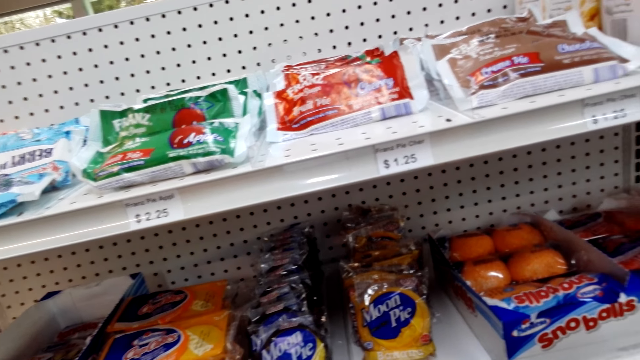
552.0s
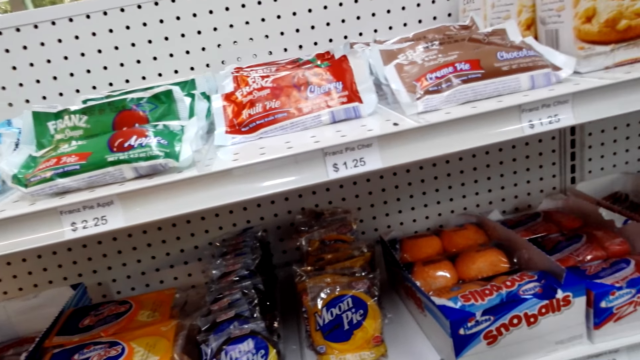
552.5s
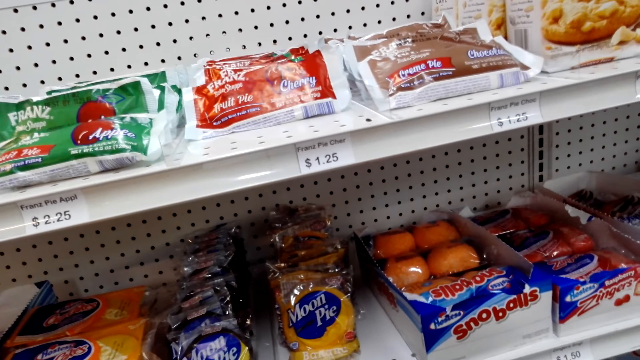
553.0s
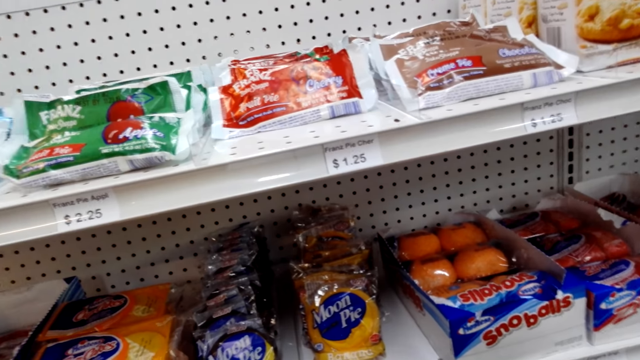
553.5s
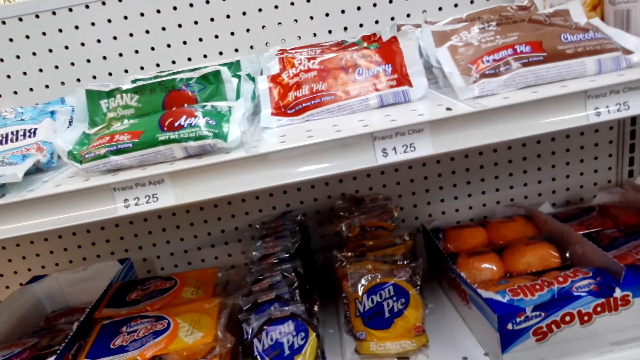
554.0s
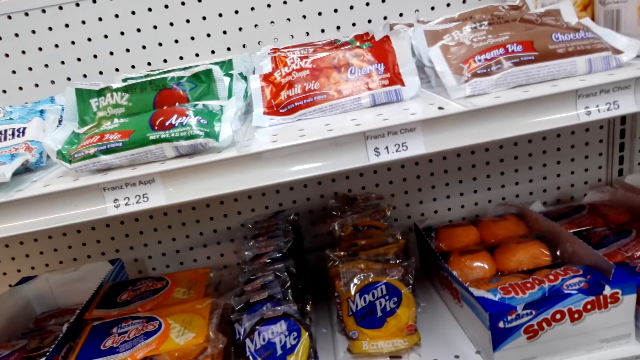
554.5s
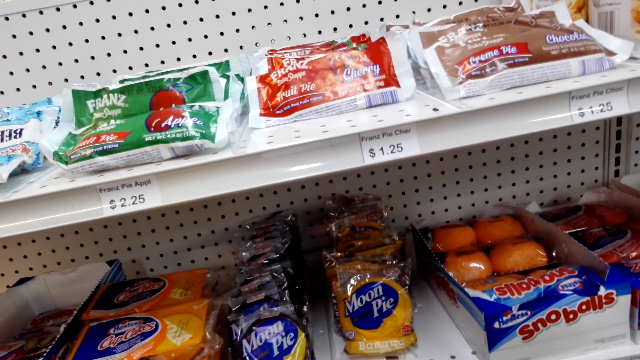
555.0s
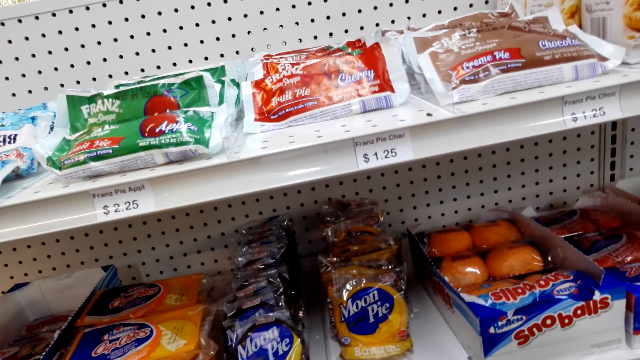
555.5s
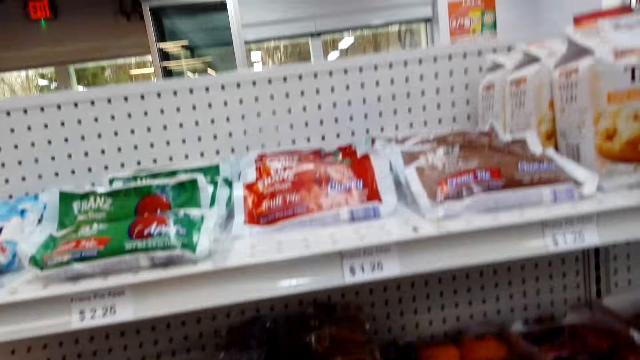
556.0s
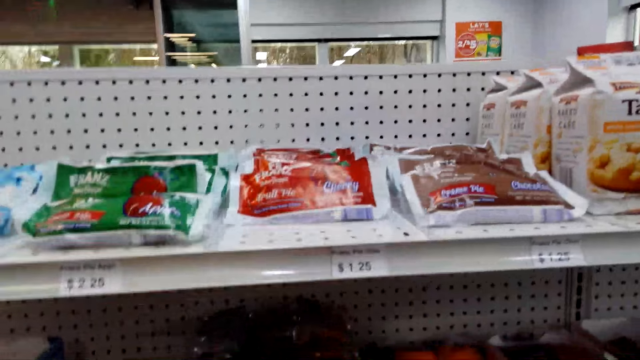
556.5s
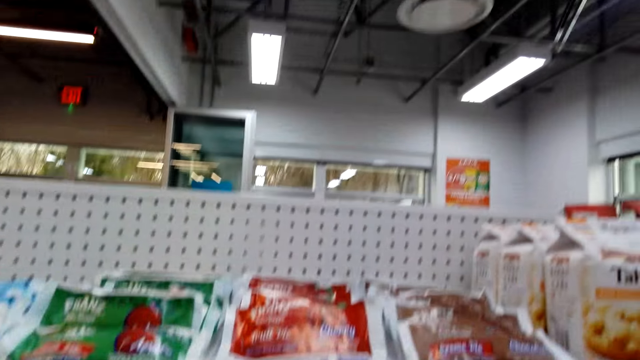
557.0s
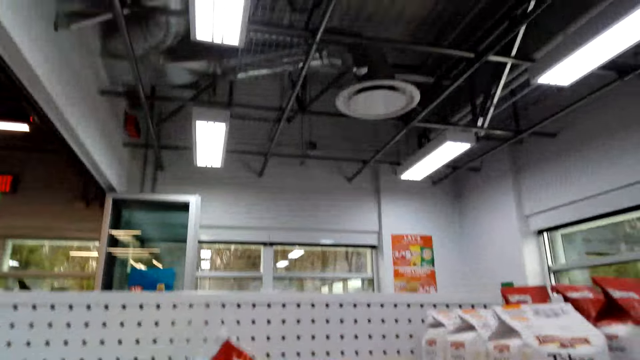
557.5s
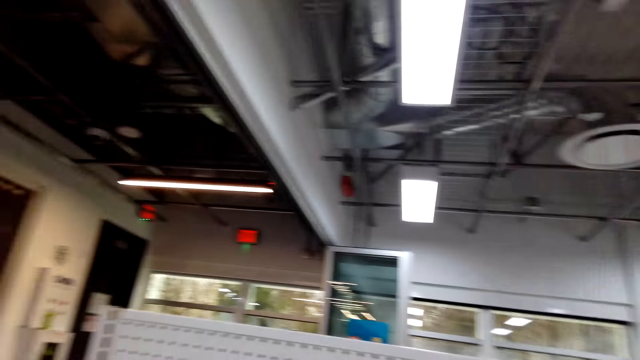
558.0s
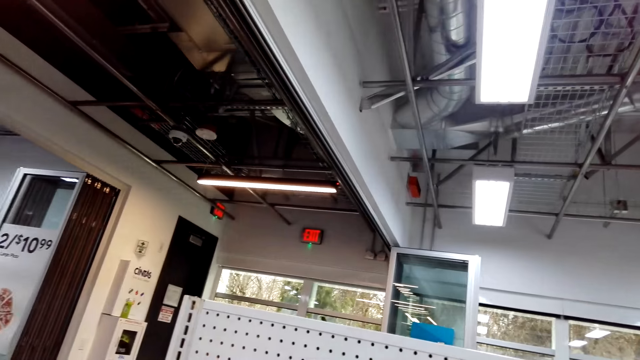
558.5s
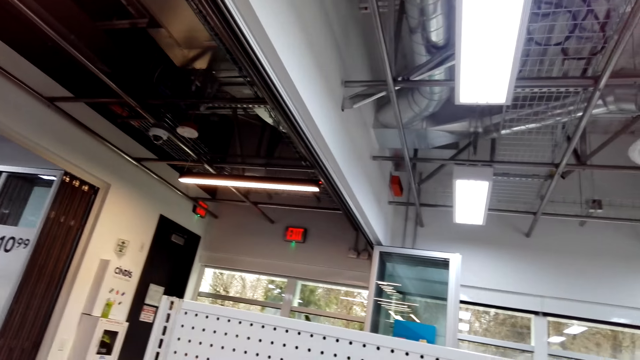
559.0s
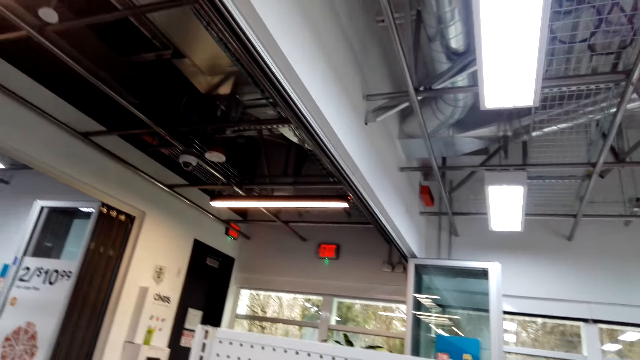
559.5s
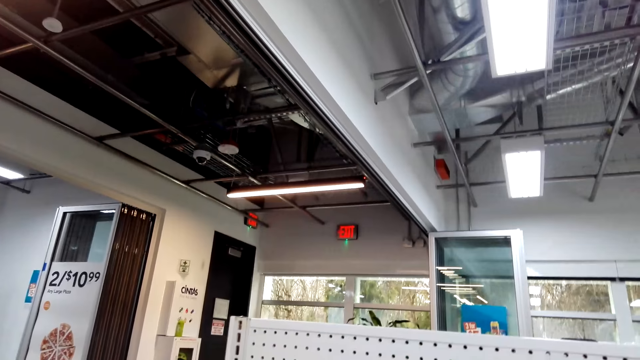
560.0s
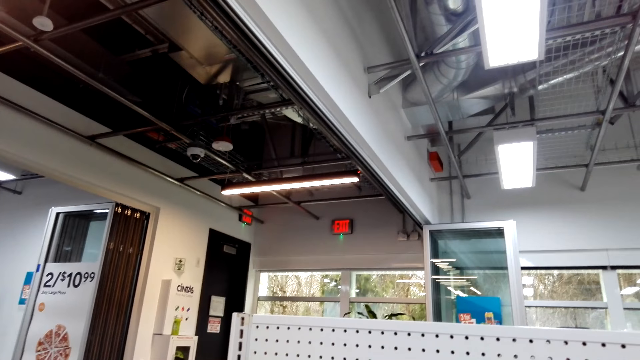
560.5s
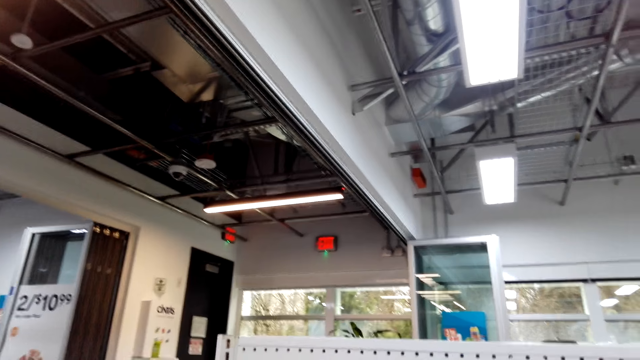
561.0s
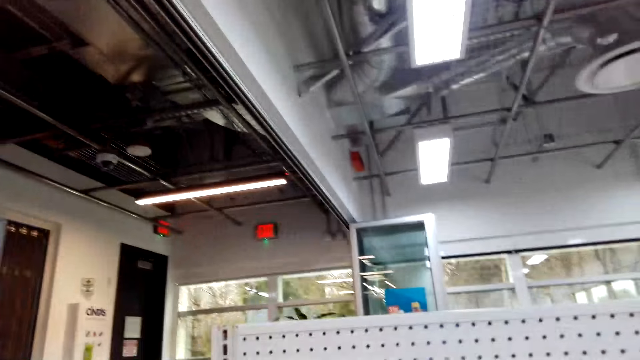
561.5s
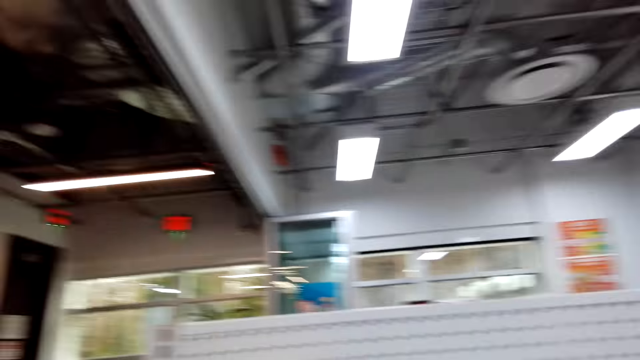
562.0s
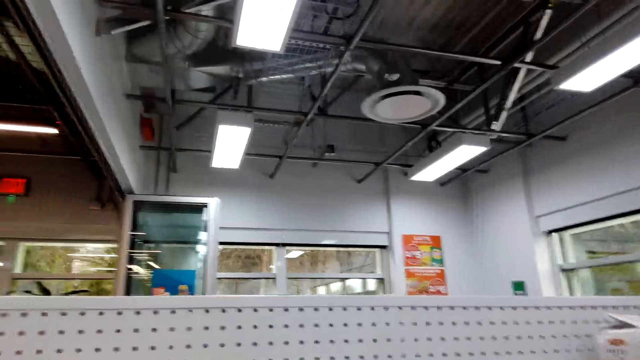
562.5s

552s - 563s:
The camera wearer returns the product to the shelf.

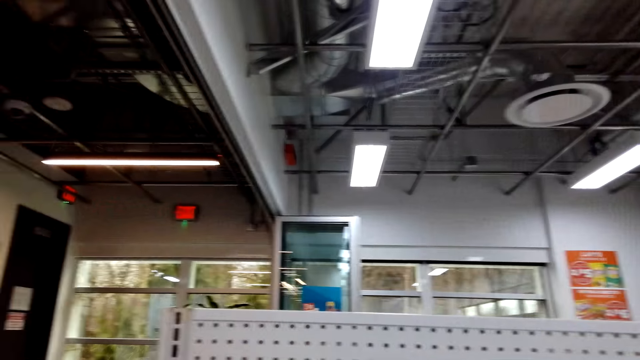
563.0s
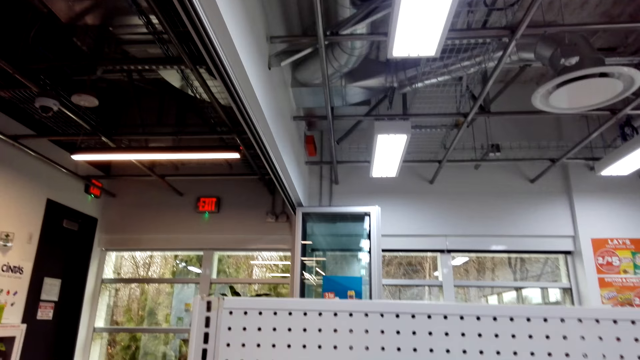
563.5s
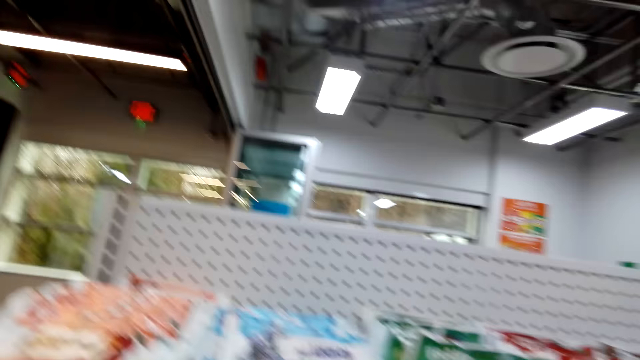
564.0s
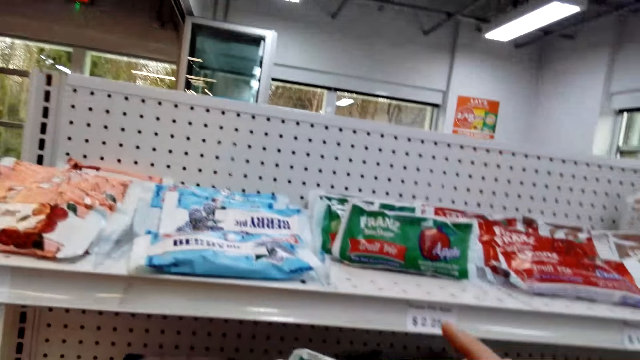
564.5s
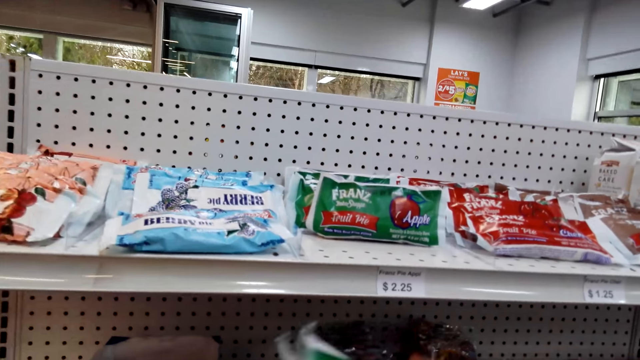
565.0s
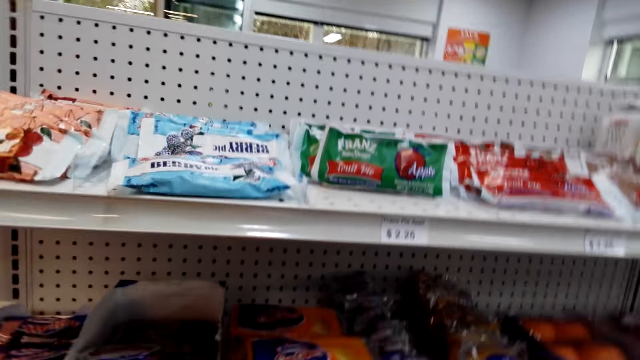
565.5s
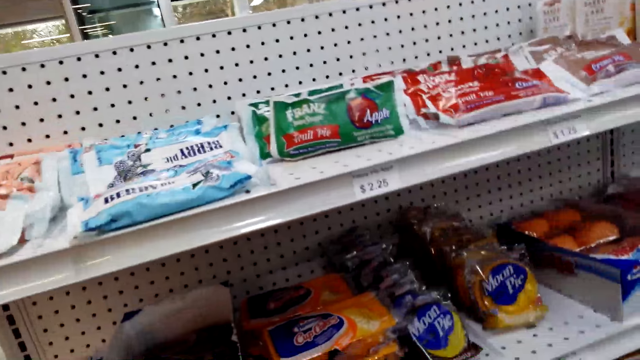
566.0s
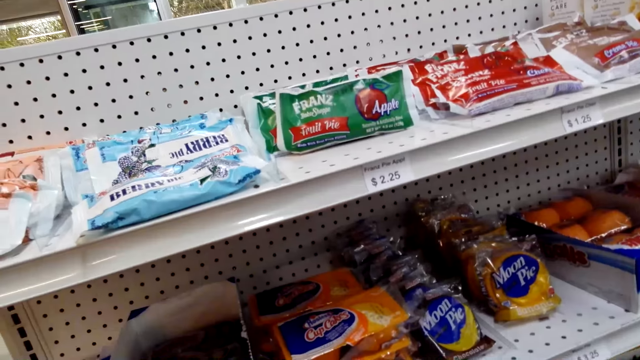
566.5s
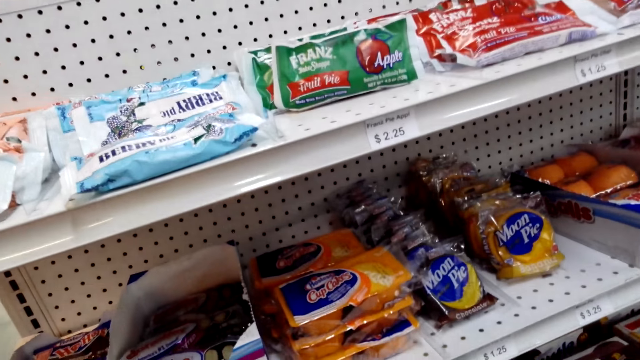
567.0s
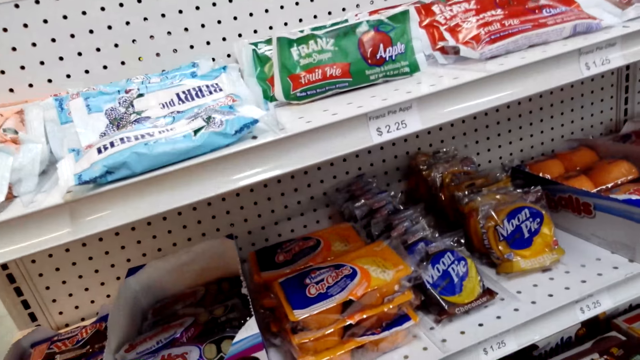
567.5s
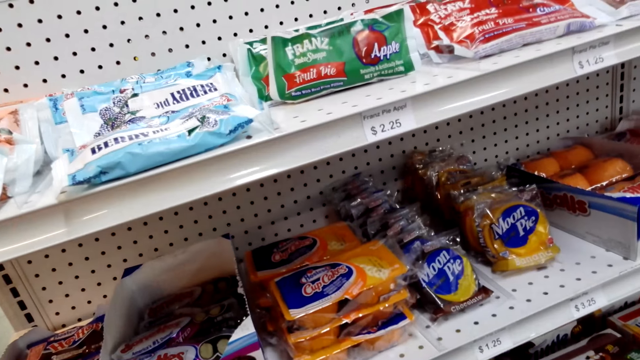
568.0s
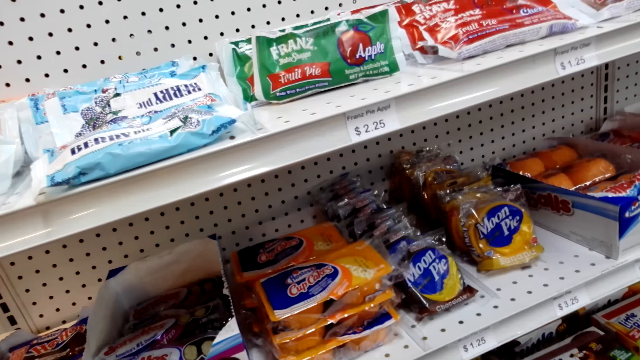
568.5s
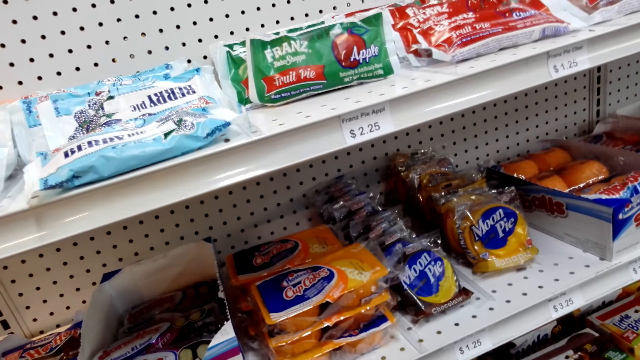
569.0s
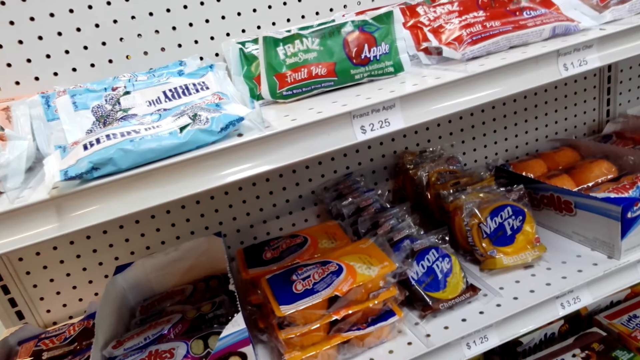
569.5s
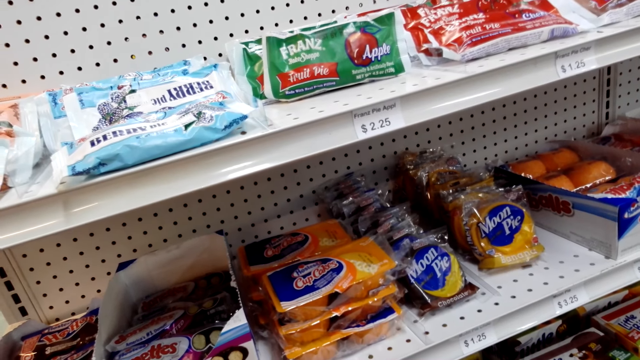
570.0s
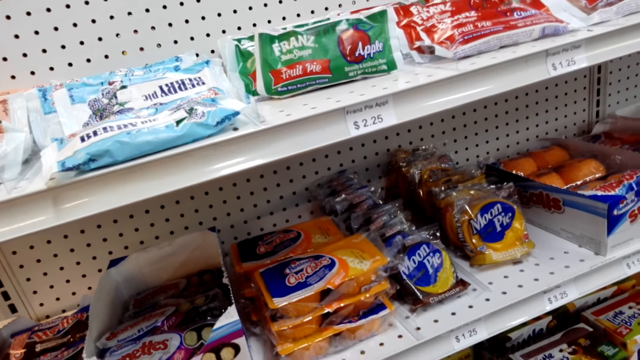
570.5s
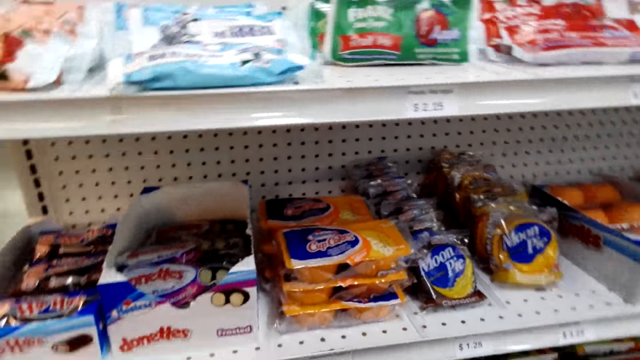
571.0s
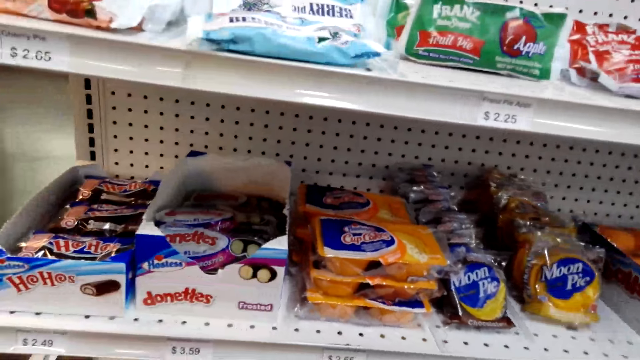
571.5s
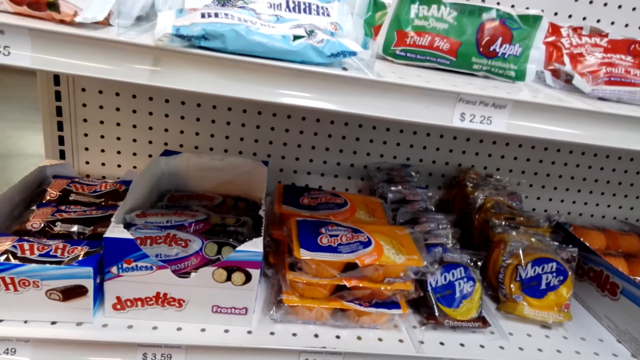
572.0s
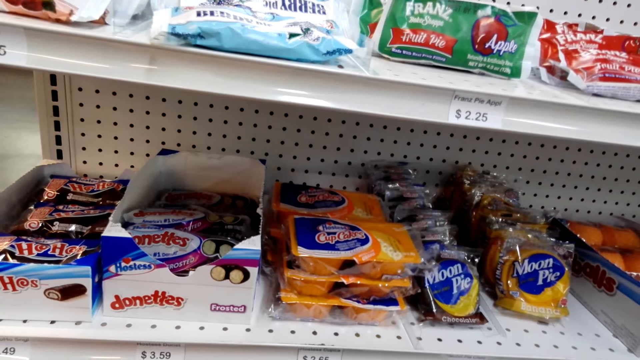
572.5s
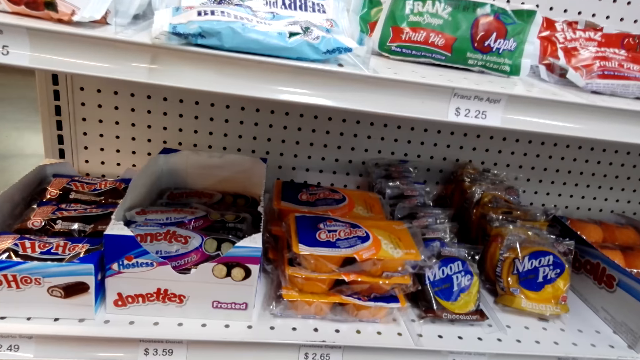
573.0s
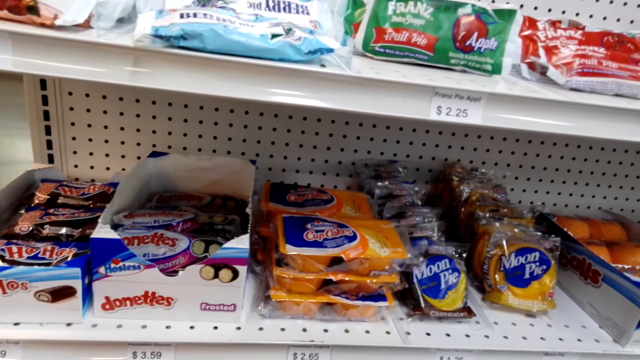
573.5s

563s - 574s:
The camera wearer looks at the goods in the shelf.
